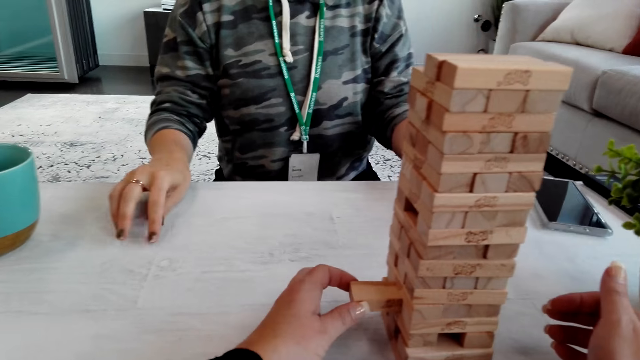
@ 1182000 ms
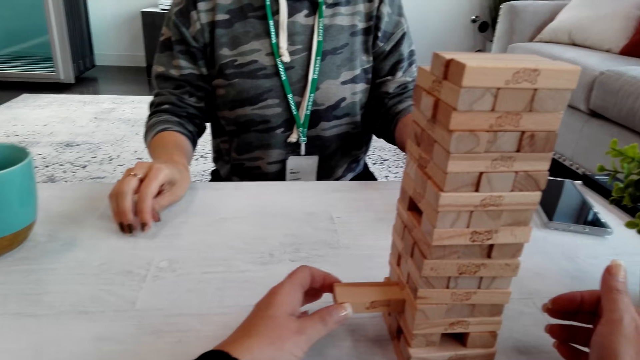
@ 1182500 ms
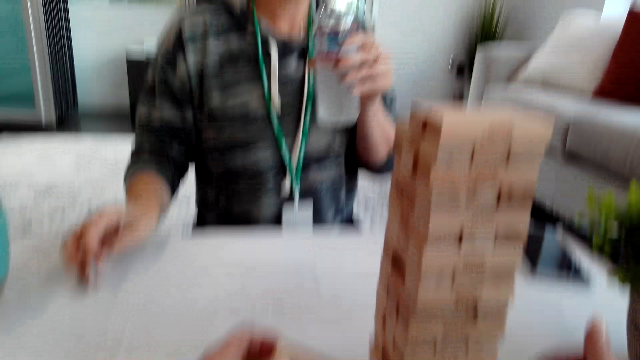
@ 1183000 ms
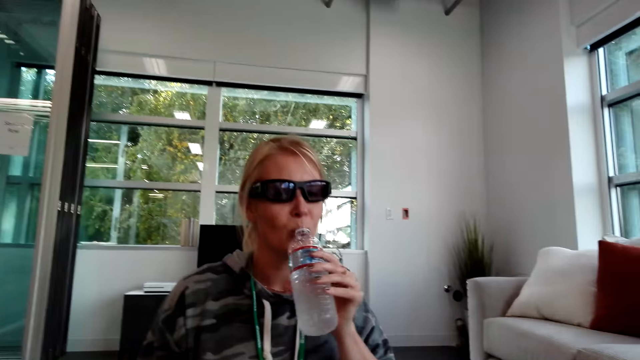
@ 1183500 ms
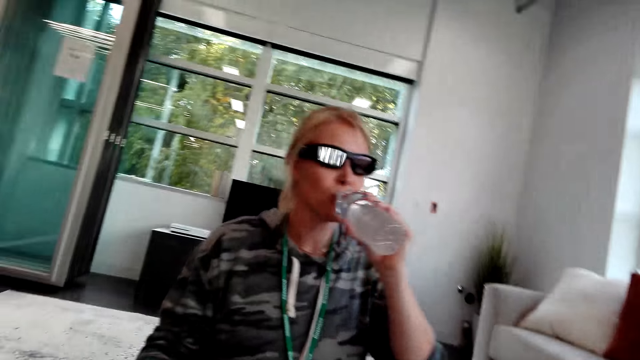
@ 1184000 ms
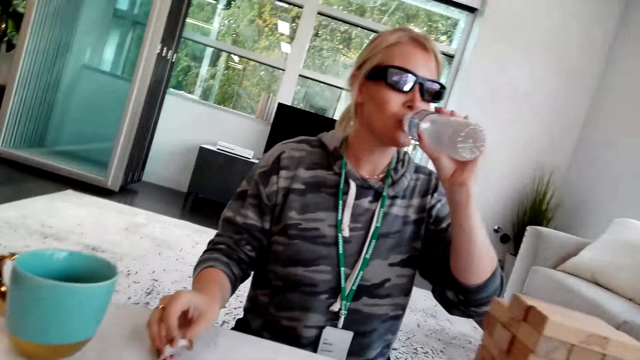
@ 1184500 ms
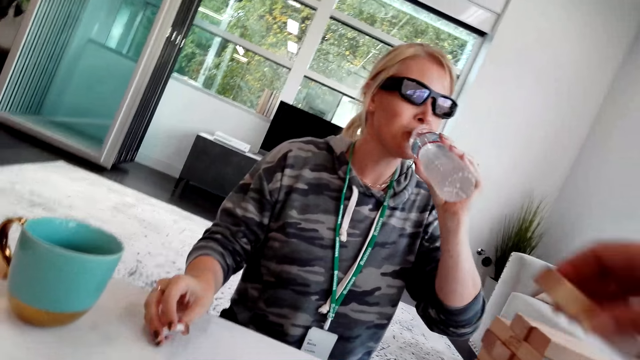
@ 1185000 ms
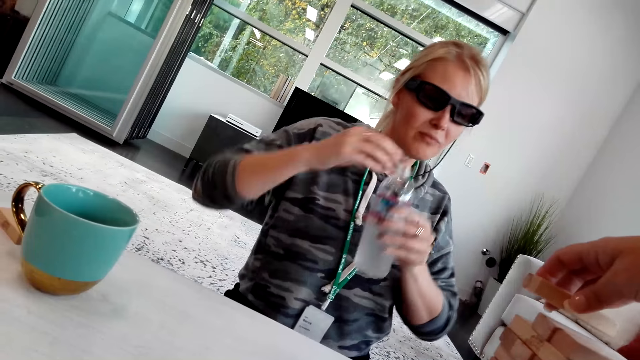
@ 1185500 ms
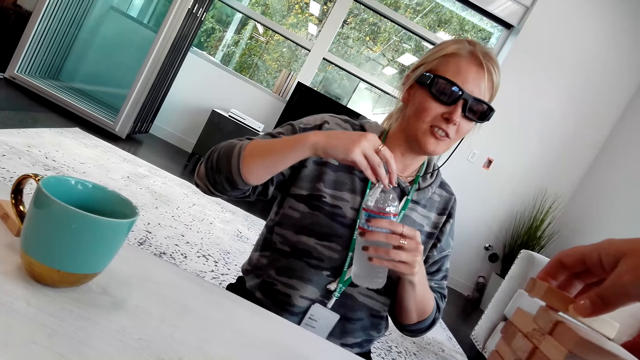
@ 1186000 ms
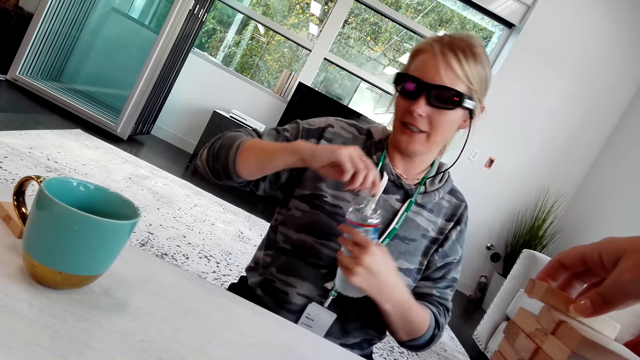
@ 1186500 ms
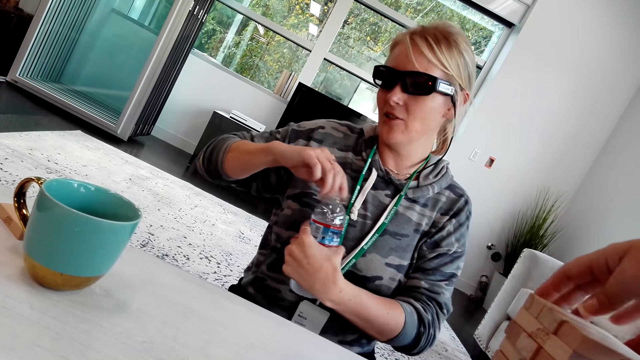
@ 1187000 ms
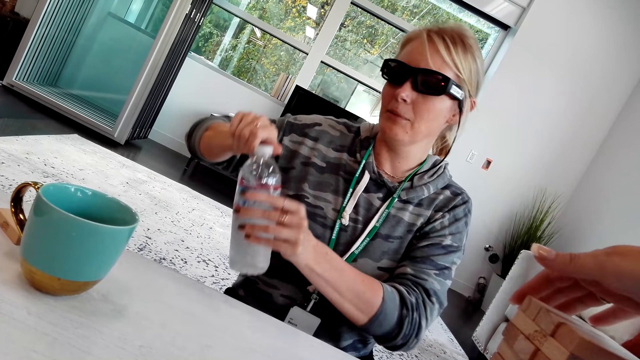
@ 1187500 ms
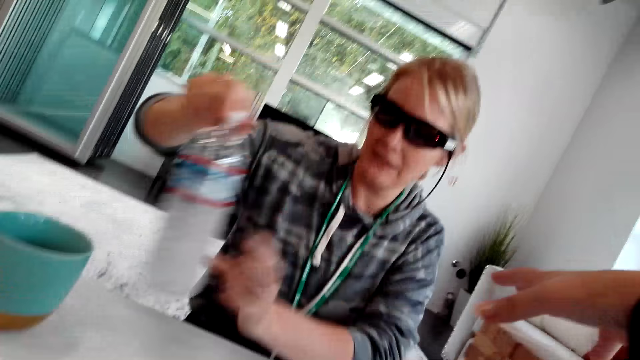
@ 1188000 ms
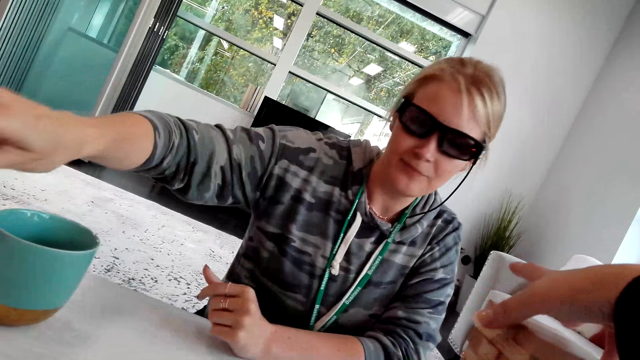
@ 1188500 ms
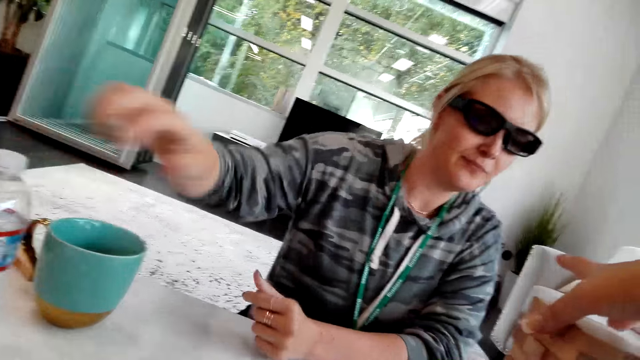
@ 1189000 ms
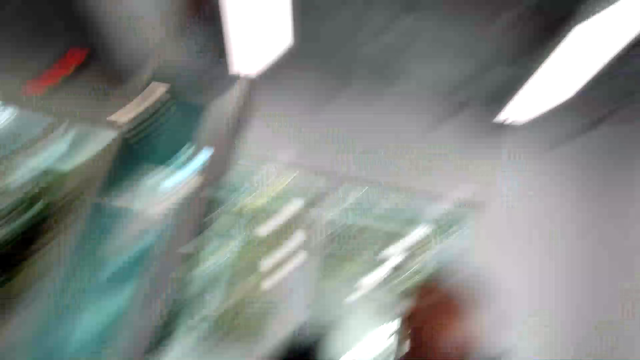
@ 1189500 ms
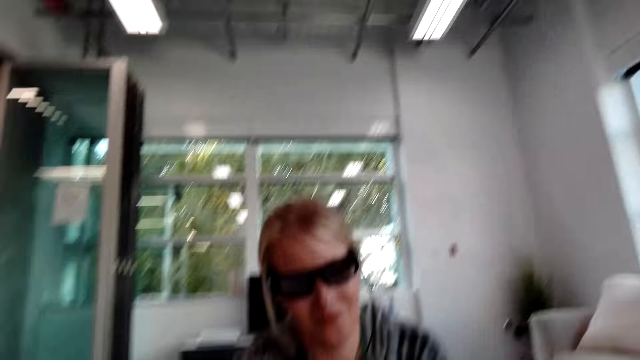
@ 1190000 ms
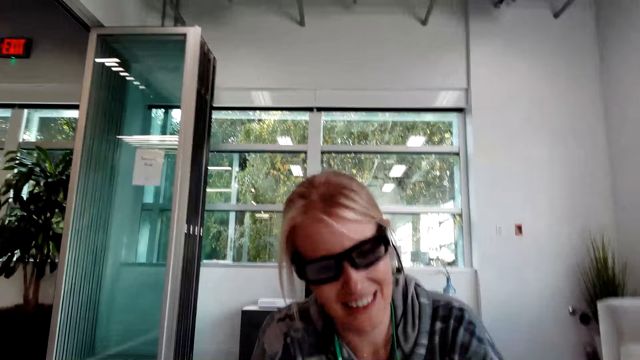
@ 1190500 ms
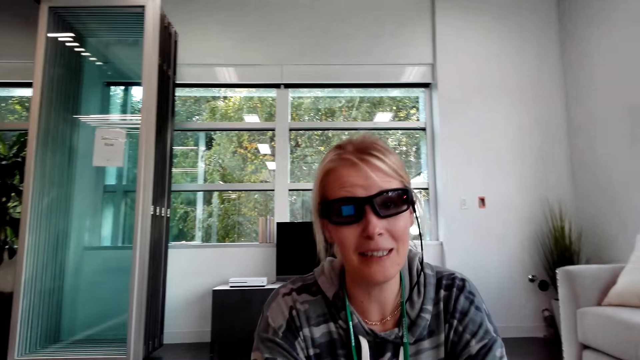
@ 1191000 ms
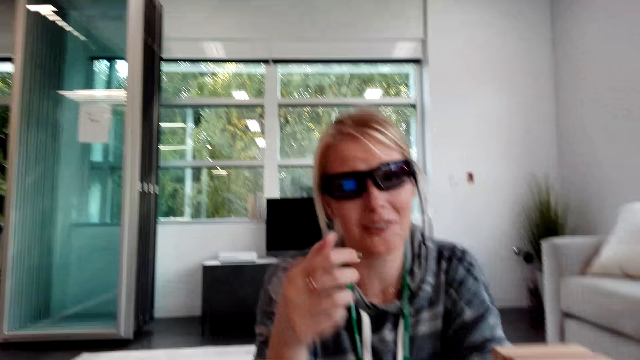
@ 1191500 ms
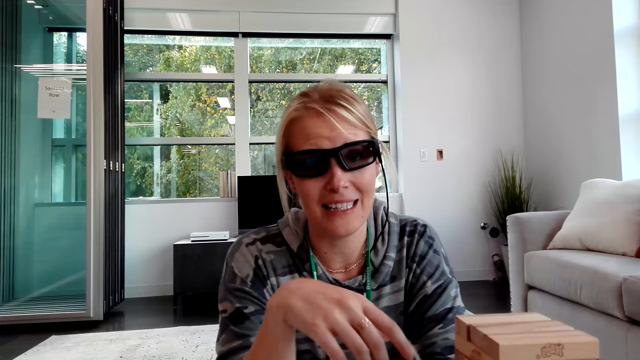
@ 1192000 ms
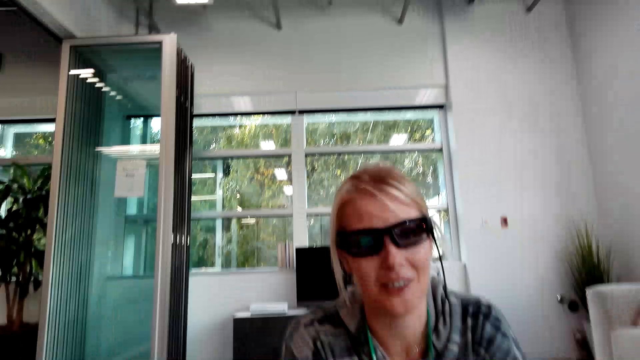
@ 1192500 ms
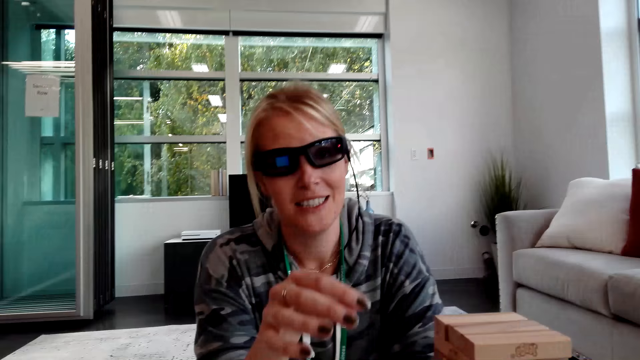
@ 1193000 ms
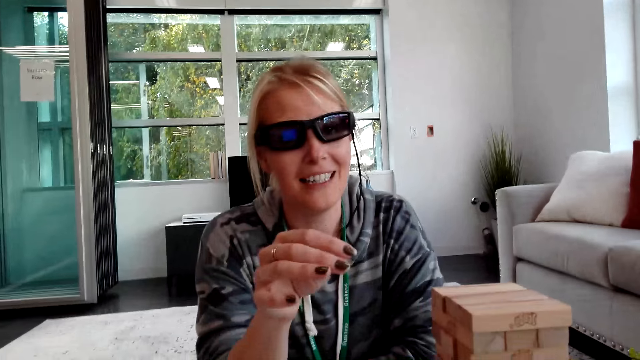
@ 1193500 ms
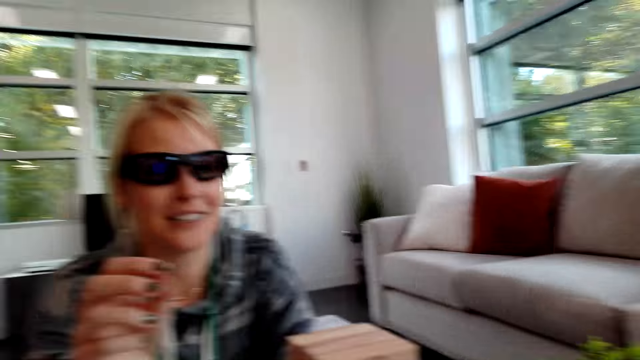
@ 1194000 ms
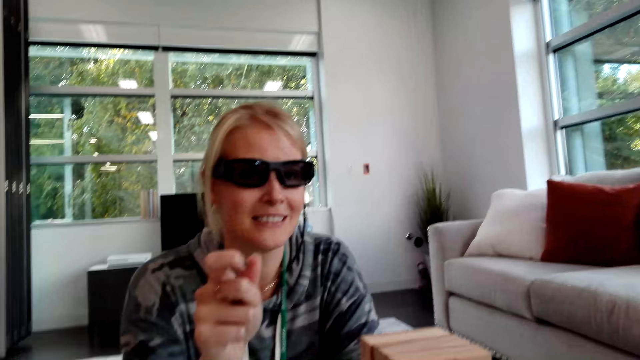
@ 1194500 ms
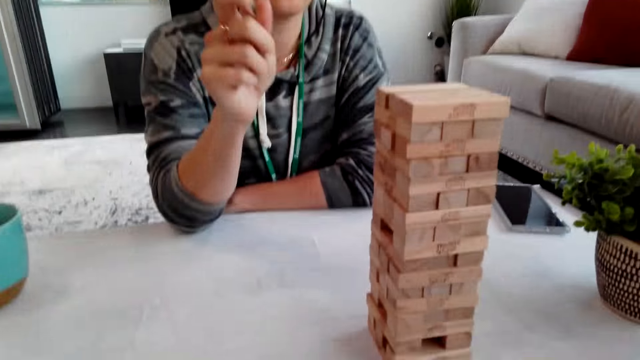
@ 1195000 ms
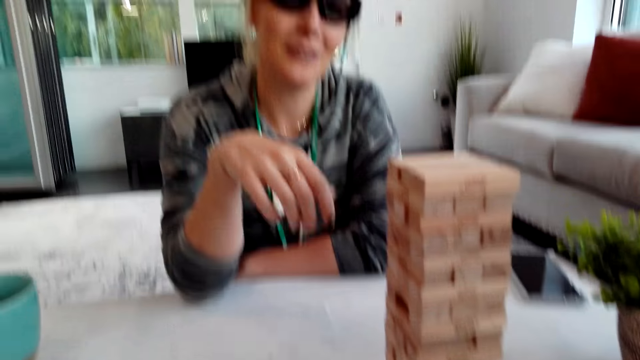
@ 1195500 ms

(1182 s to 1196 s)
The camera wearer picks up the tower wood block game. The woman drinks water. The camera wearer picks up the tower wood block game. They put a jenga block with the other on top while talking. The woman puts the water on the table. The camera wearer talks with the woman. The woman talks to the camera wearer.

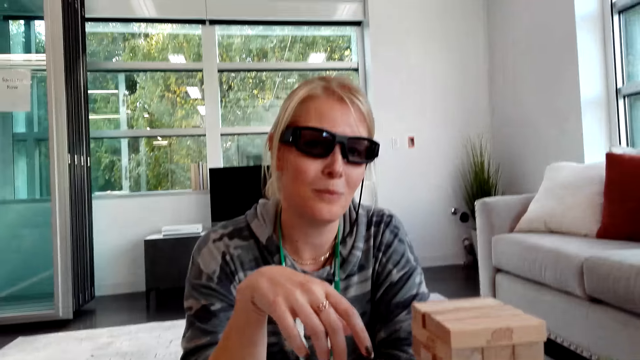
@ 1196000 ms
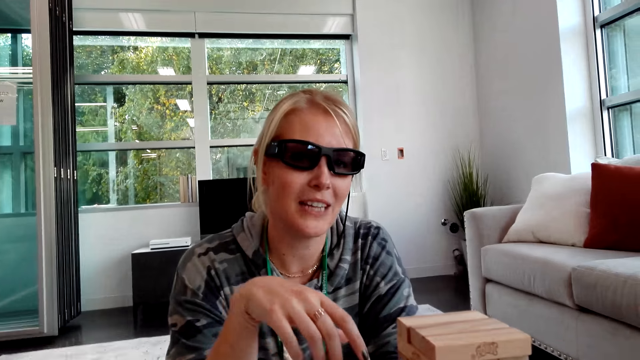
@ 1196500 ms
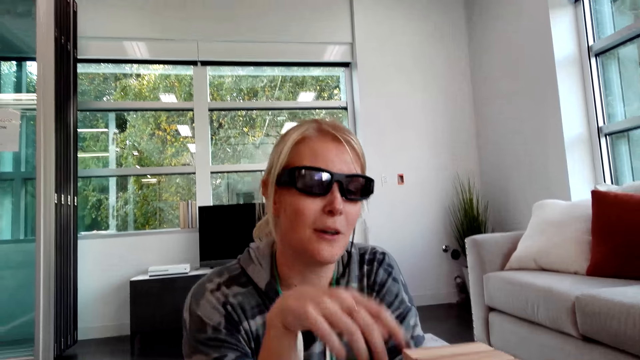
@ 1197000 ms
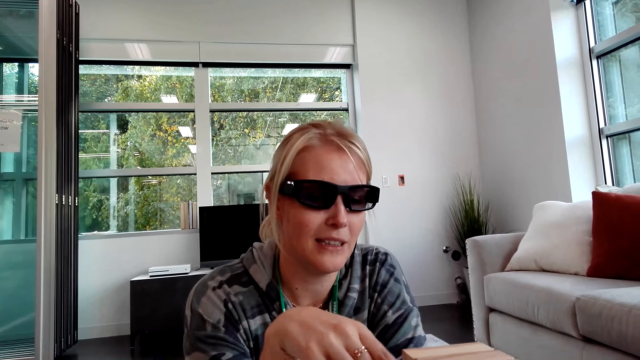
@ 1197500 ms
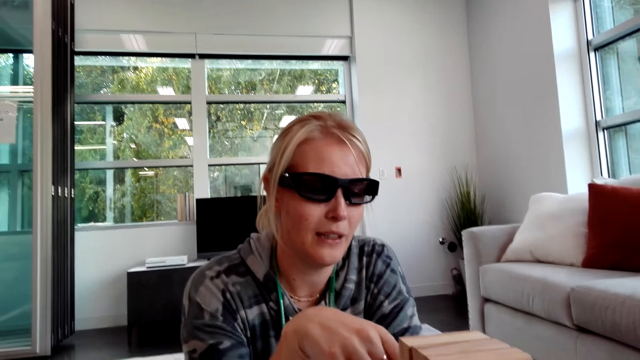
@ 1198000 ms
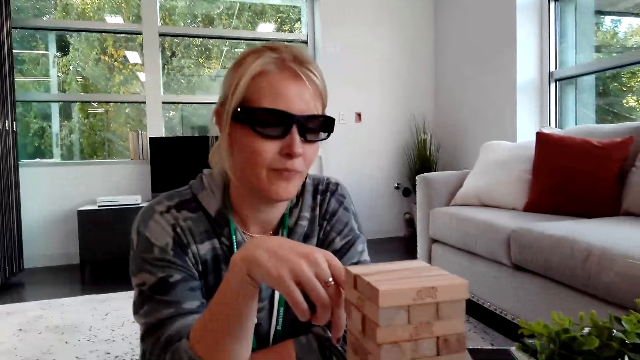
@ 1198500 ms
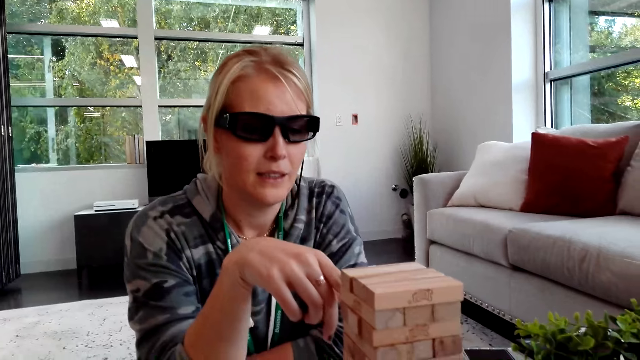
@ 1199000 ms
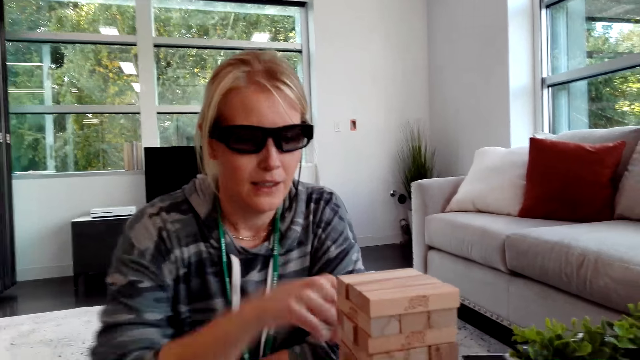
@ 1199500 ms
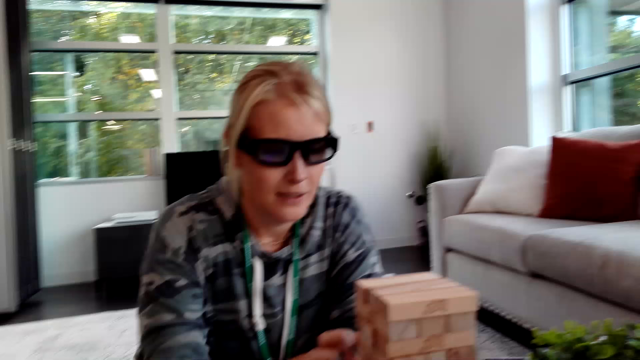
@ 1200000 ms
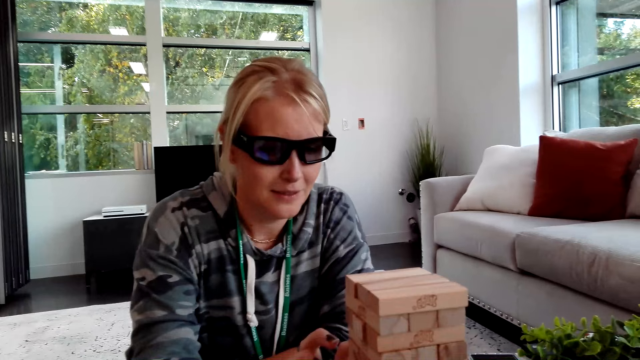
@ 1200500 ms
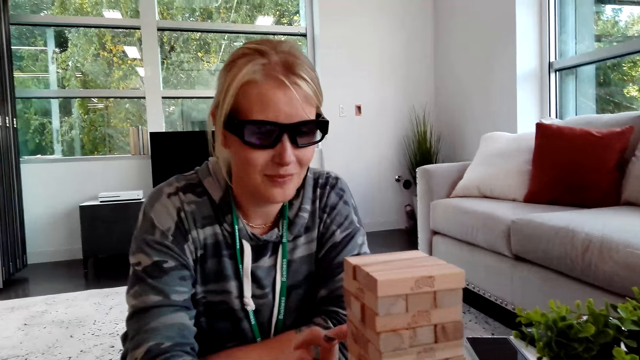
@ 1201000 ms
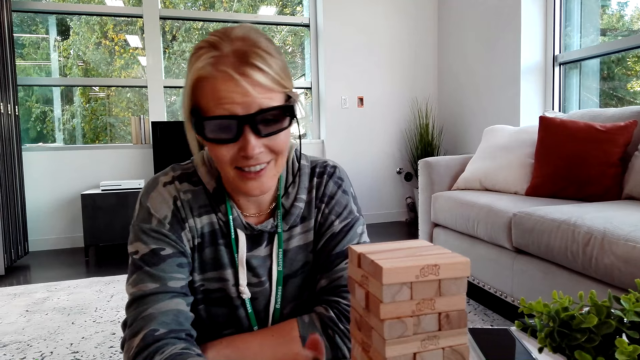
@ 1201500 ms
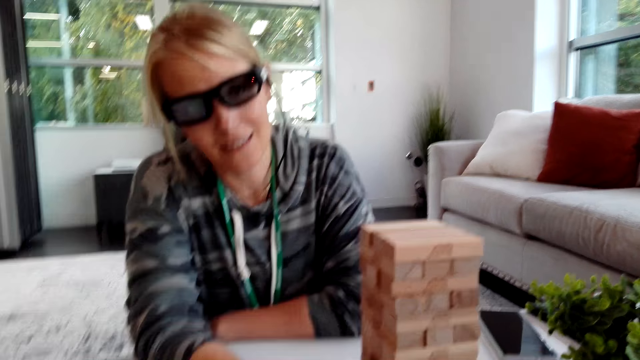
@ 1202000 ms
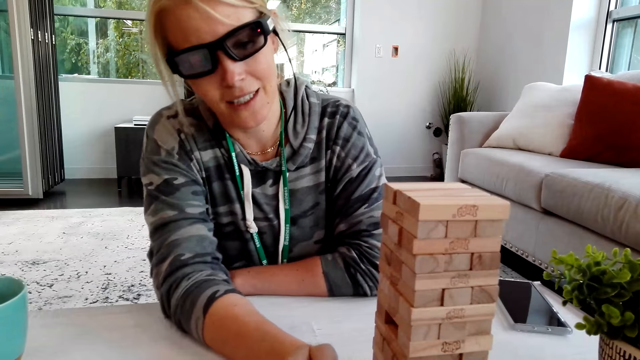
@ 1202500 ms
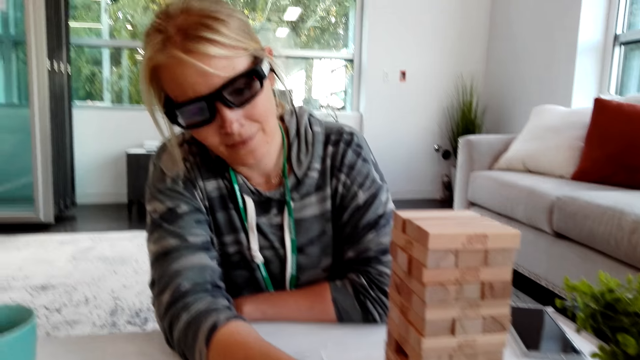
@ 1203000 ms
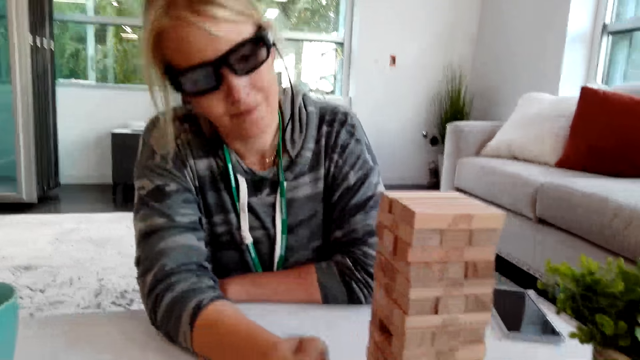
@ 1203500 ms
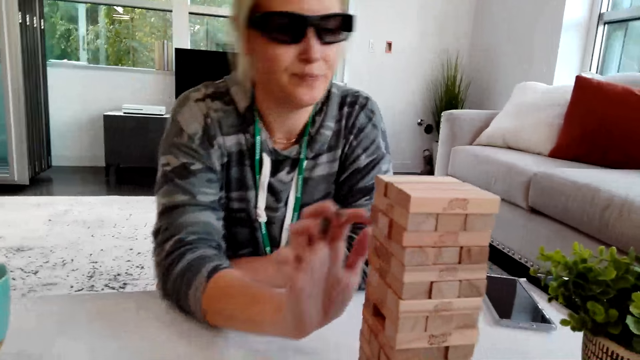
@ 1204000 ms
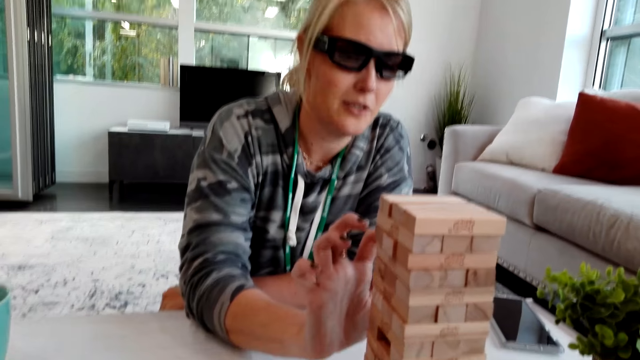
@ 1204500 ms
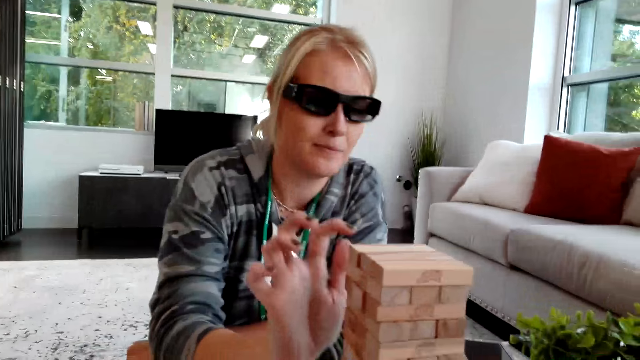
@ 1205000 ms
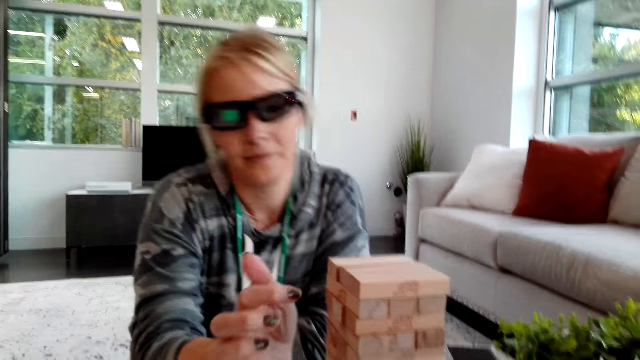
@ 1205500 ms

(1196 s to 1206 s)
The woman picks up the tower wood block game. The camera wearer talks with the woman.
